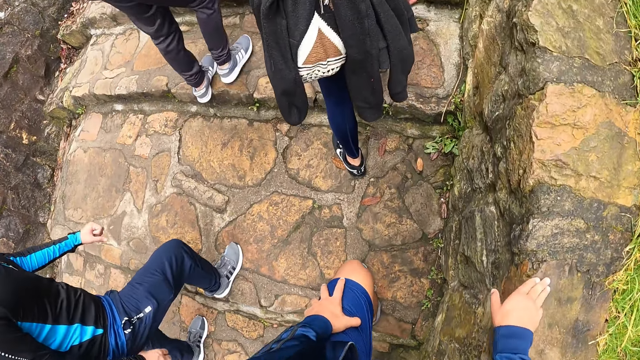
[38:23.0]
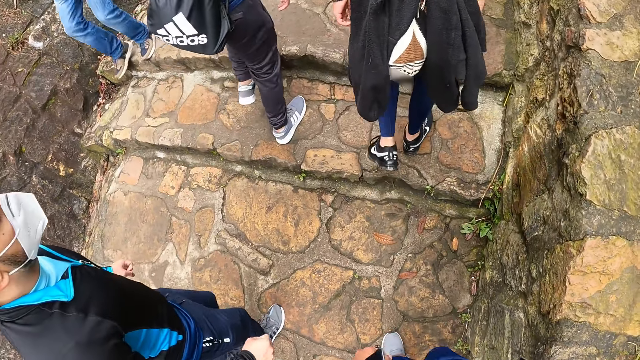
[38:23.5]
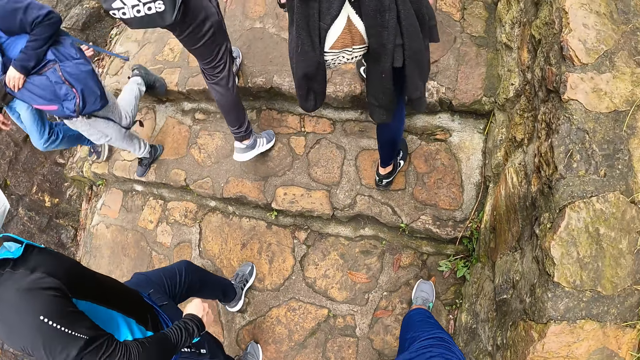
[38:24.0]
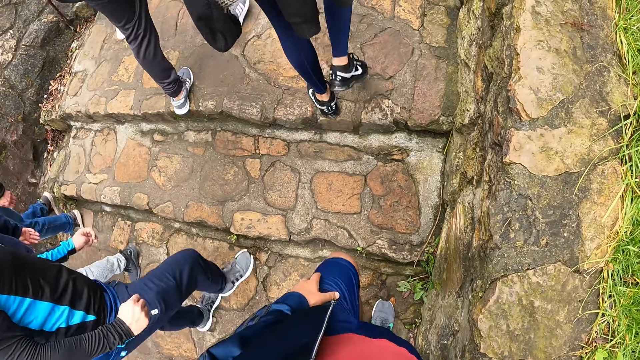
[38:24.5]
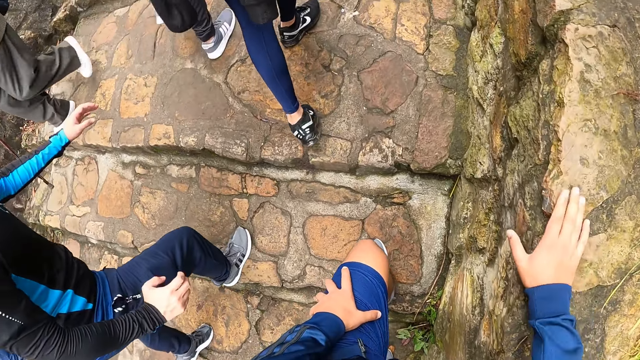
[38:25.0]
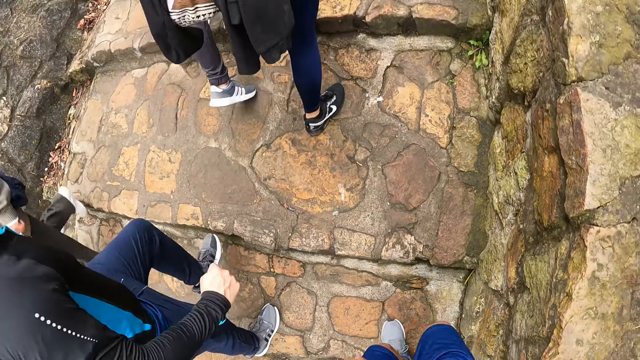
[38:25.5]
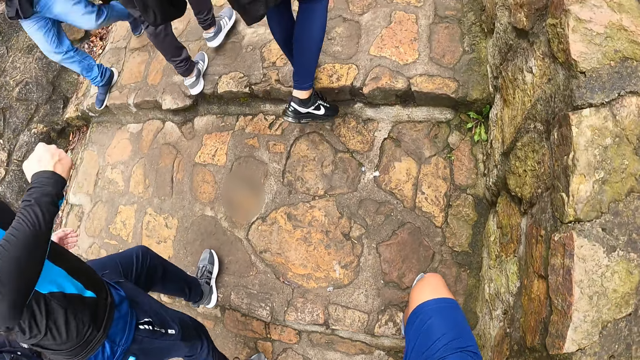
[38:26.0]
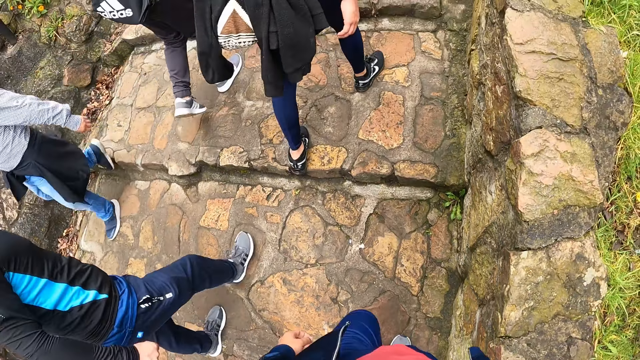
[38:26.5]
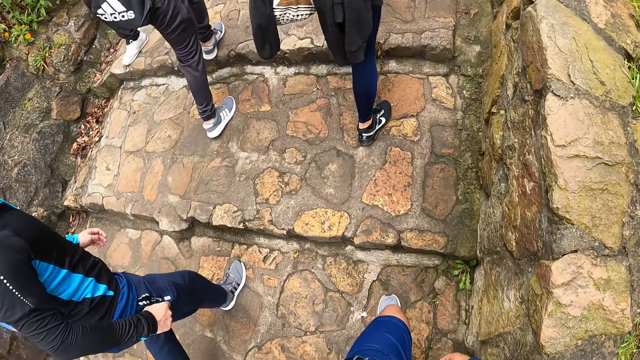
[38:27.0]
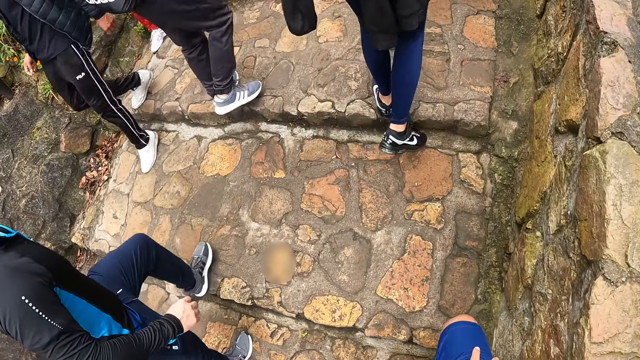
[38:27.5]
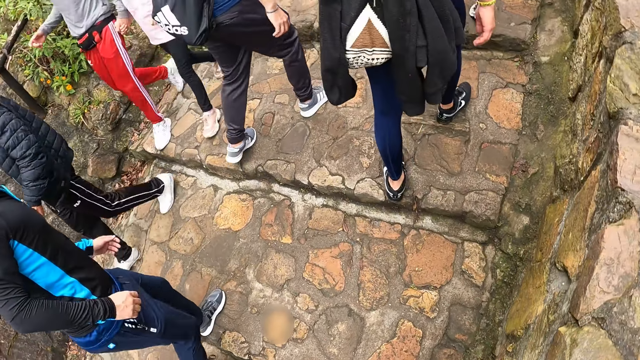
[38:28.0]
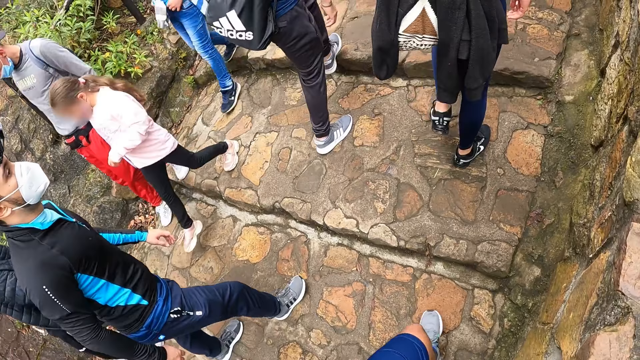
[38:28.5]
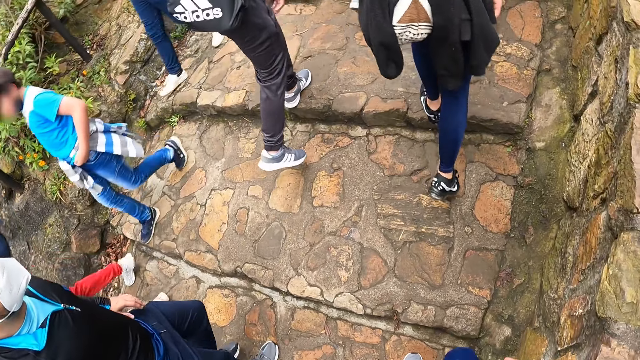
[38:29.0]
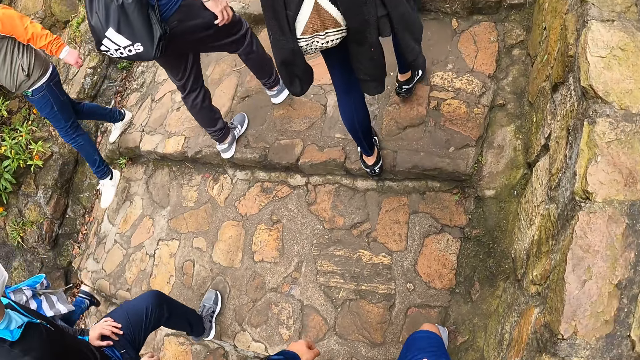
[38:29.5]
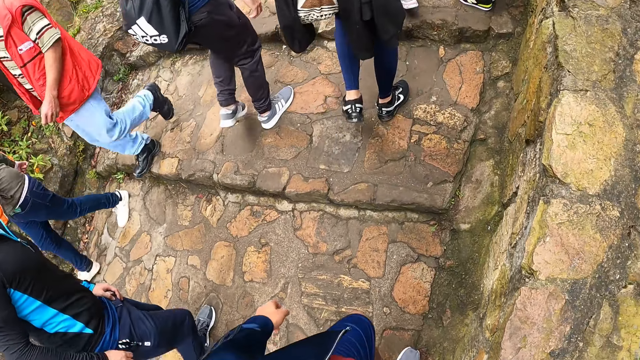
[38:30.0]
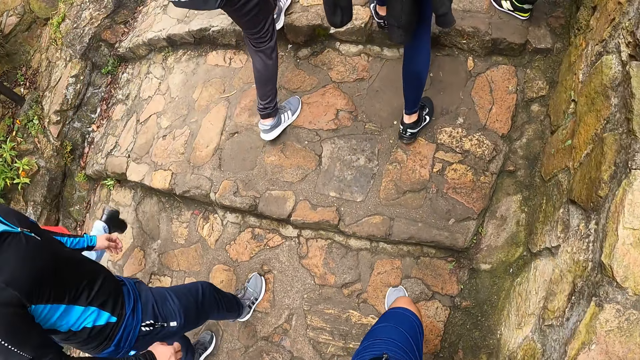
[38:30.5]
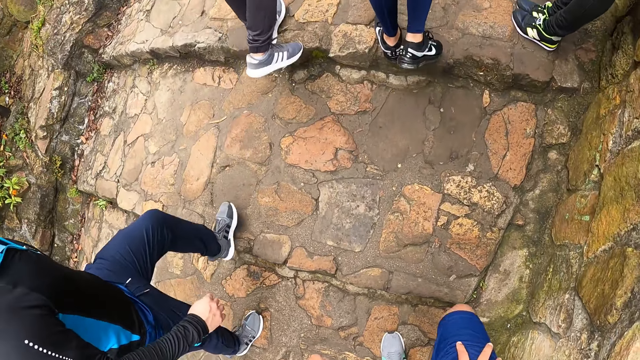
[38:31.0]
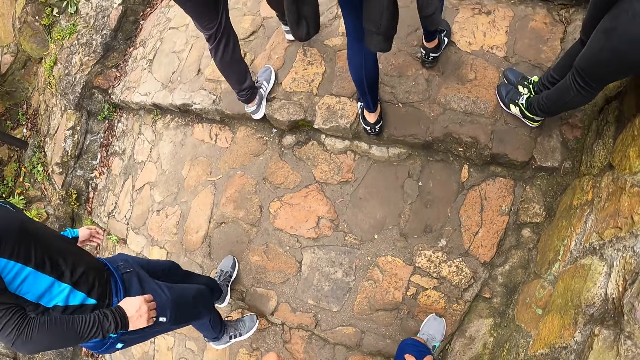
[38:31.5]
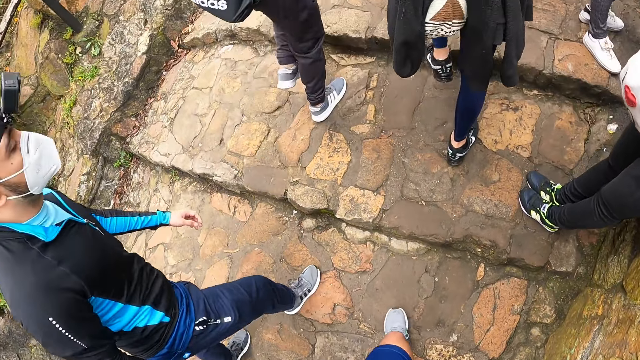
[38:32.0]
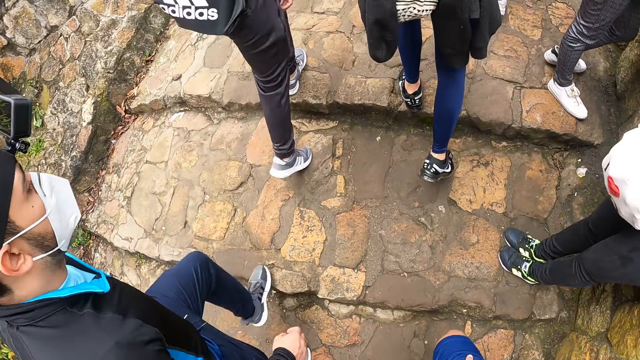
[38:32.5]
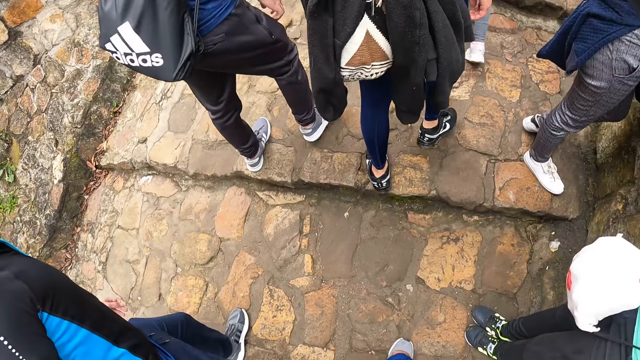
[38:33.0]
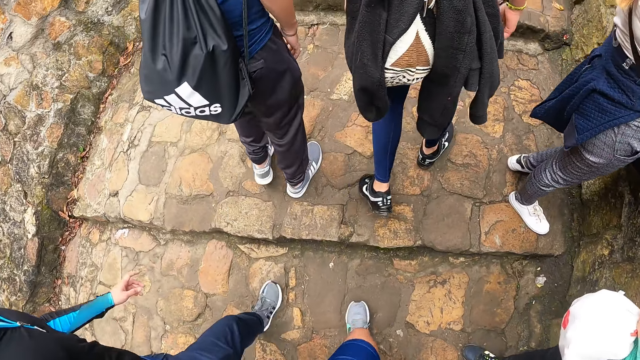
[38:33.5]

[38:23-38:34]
The camera wearer touches the wall with her right hand. She touches the wall with her right hand again.

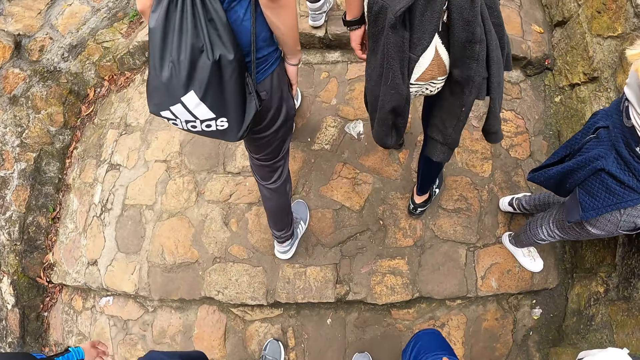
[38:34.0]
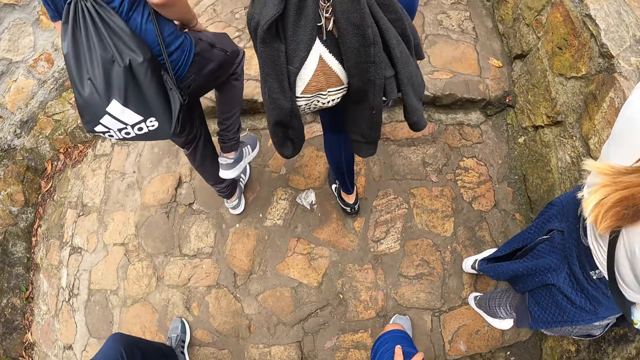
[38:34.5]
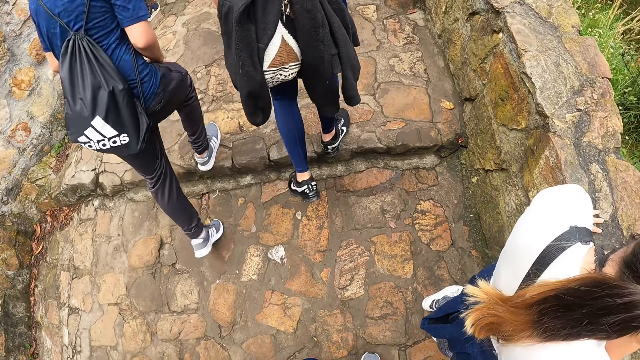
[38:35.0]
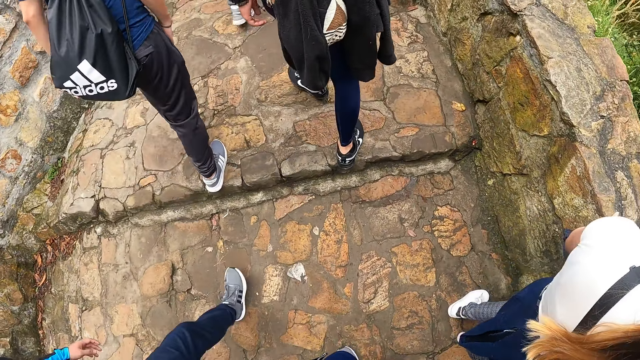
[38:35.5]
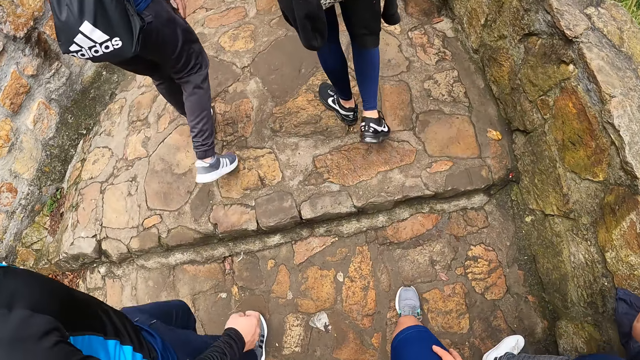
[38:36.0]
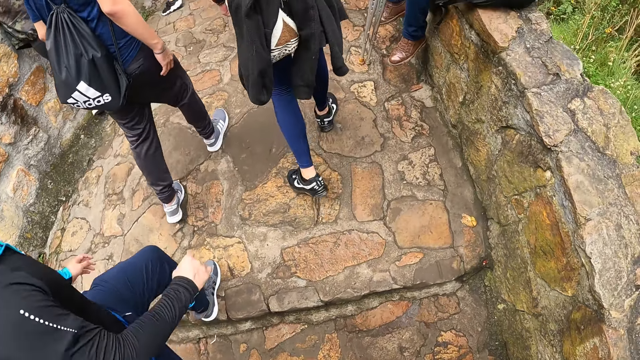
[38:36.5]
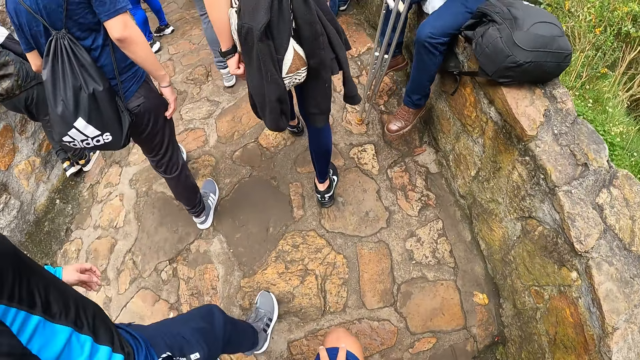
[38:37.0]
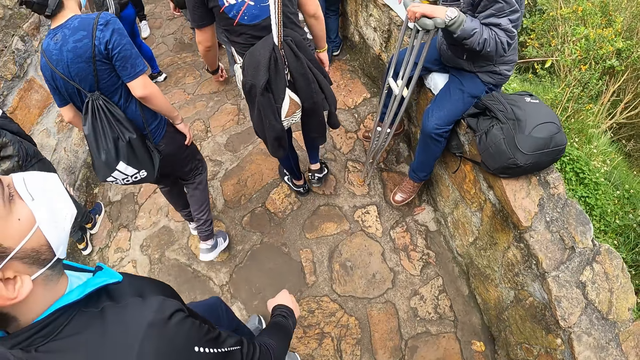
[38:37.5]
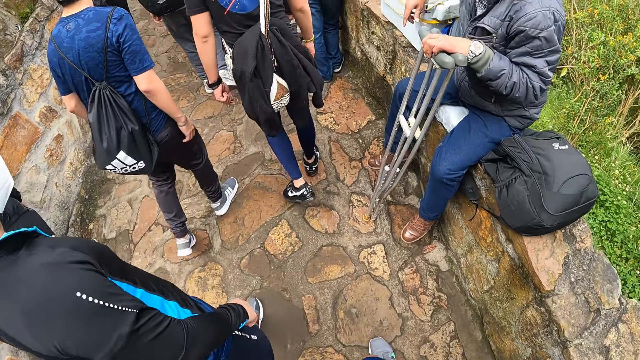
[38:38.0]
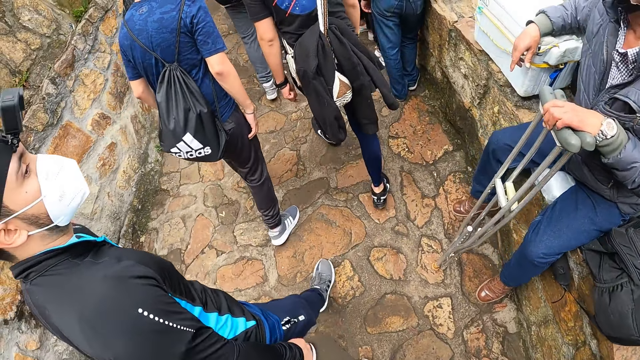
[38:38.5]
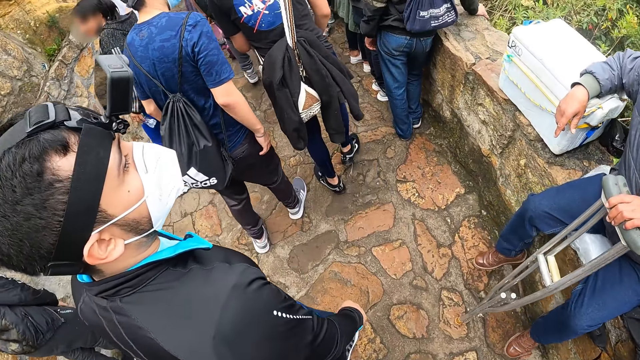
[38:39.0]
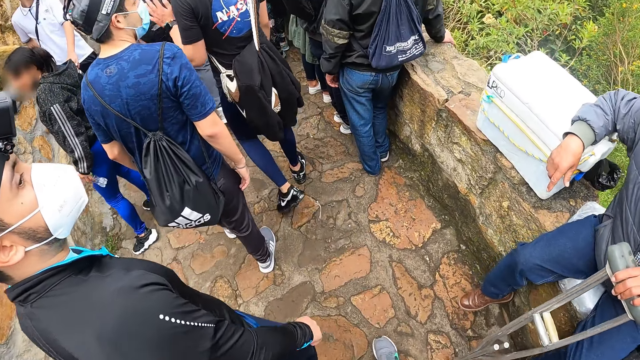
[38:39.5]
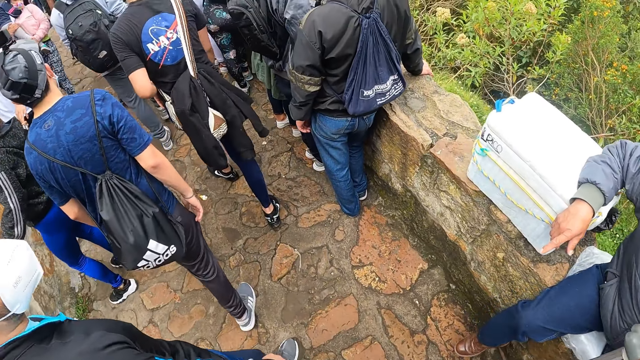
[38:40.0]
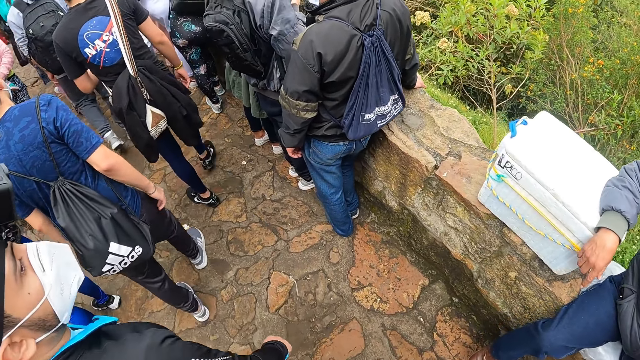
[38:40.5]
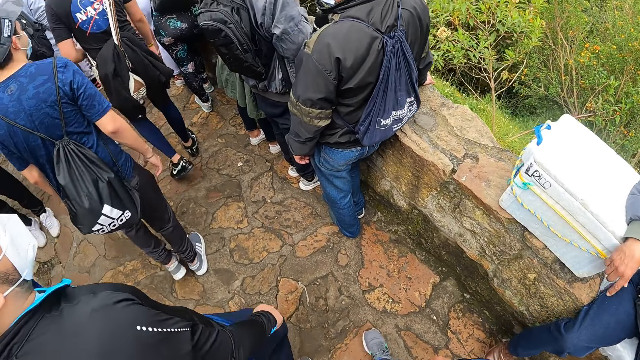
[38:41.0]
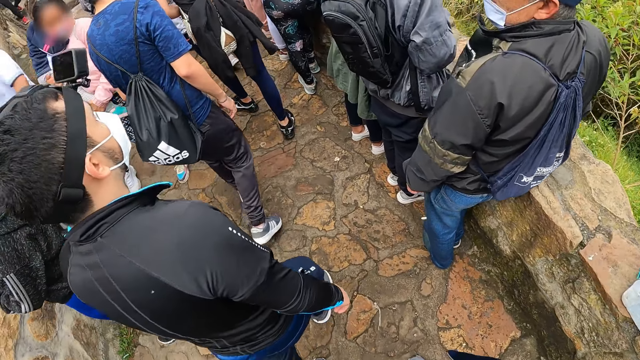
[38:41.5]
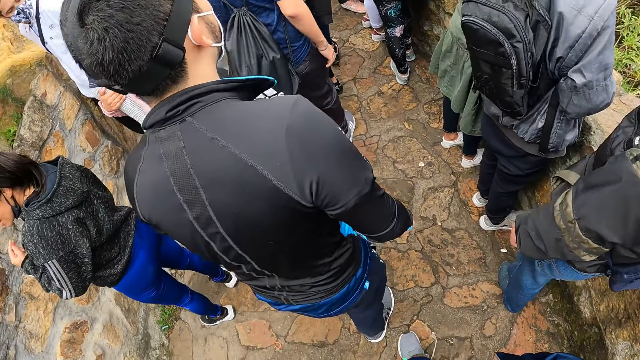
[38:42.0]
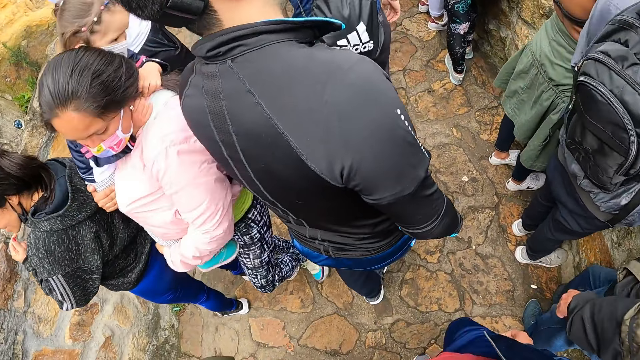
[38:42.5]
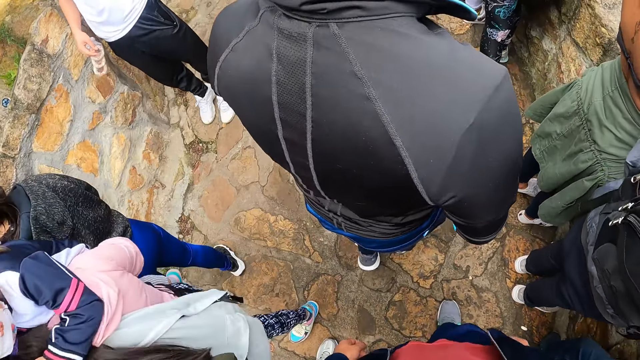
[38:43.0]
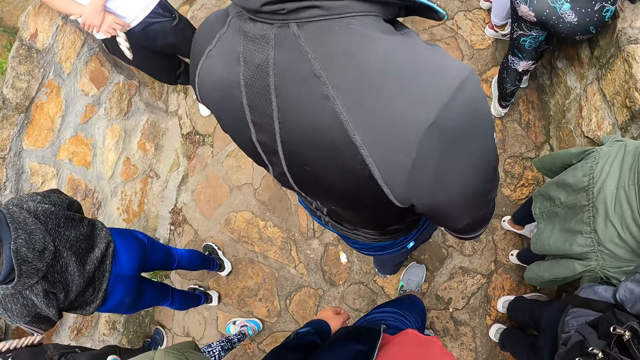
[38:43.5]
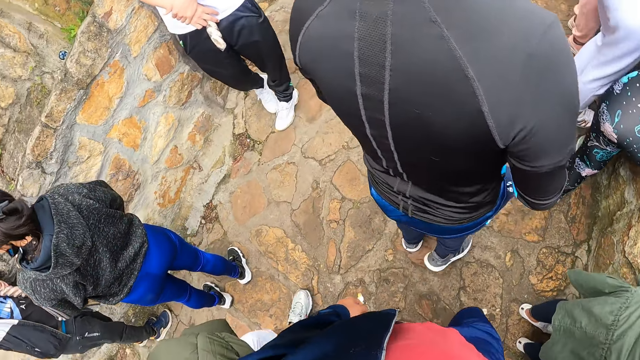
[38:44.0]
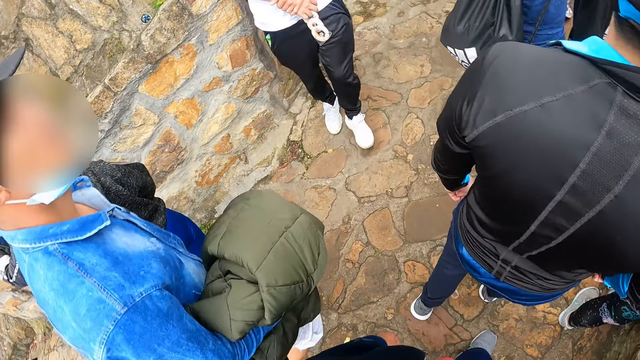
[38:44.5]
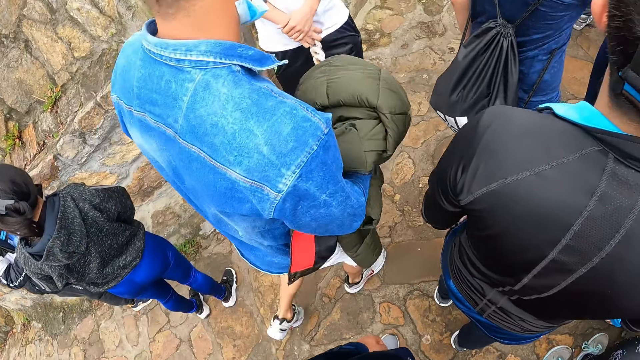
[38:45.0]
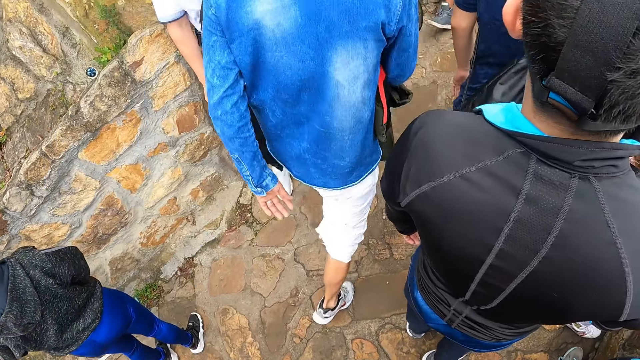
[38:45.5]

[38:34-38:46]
The camera wearer walks past a group of people.
